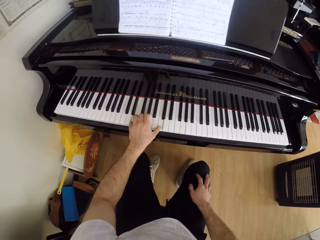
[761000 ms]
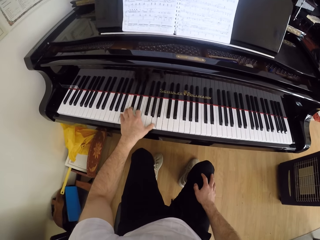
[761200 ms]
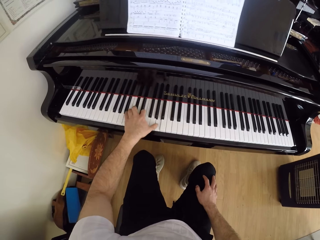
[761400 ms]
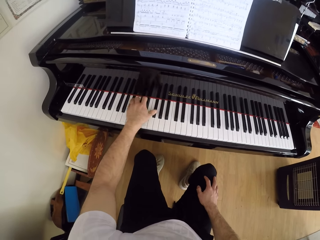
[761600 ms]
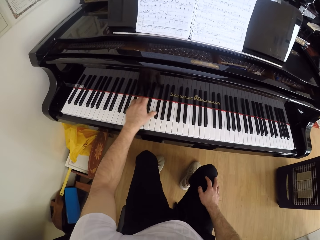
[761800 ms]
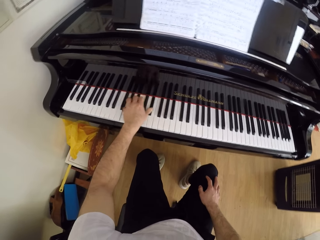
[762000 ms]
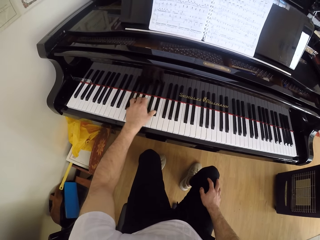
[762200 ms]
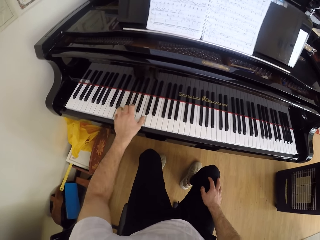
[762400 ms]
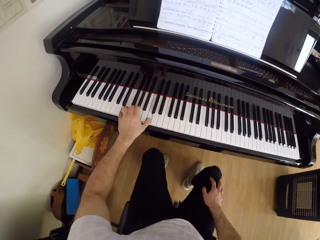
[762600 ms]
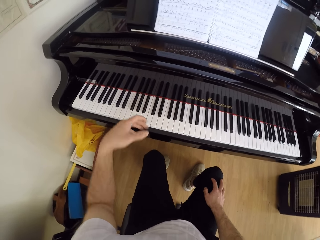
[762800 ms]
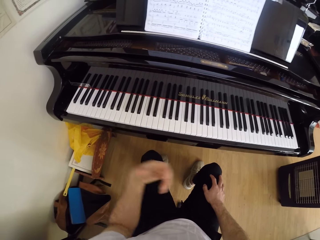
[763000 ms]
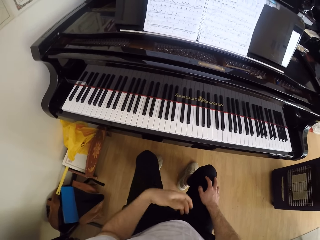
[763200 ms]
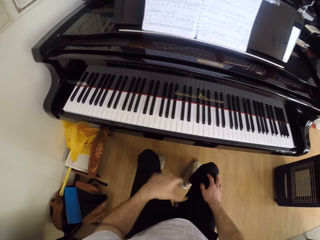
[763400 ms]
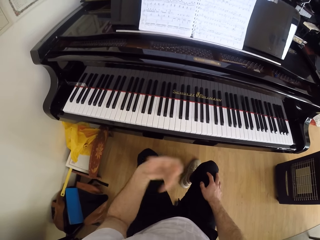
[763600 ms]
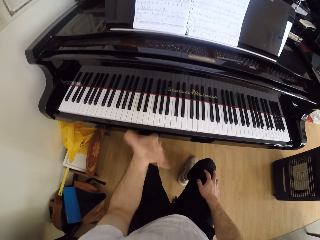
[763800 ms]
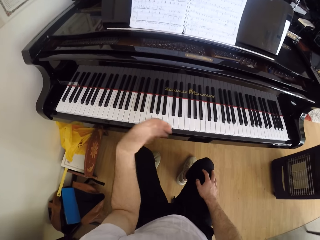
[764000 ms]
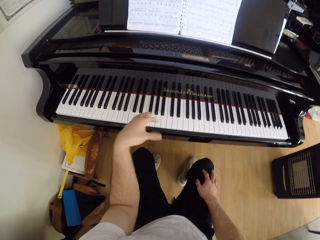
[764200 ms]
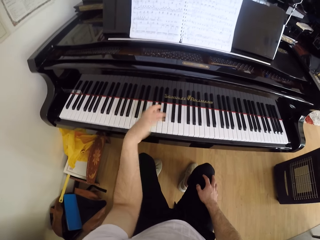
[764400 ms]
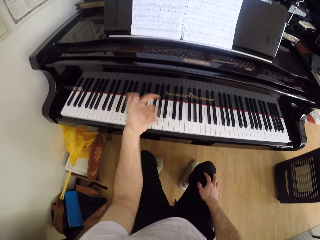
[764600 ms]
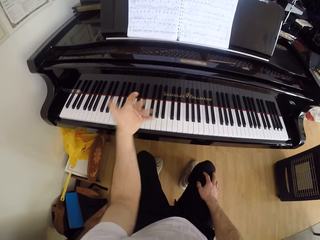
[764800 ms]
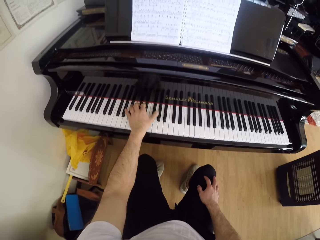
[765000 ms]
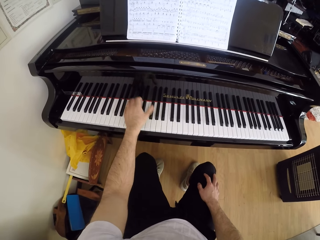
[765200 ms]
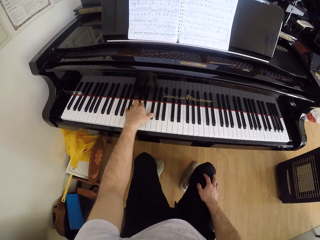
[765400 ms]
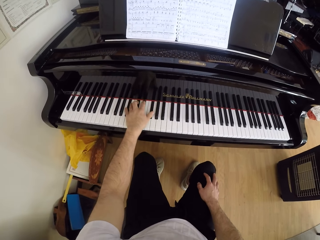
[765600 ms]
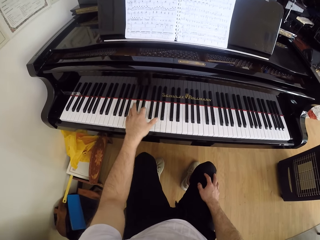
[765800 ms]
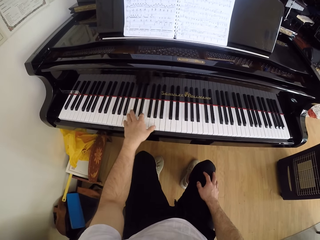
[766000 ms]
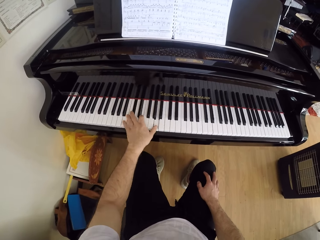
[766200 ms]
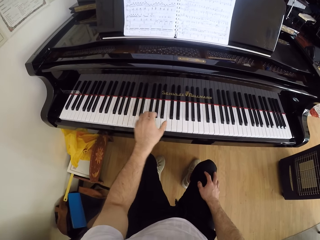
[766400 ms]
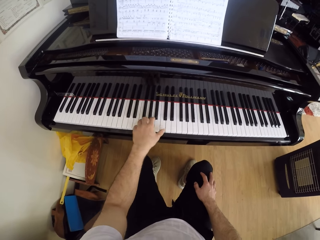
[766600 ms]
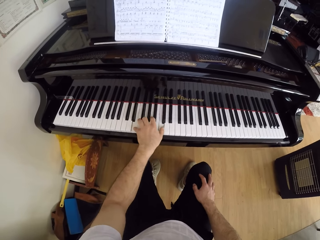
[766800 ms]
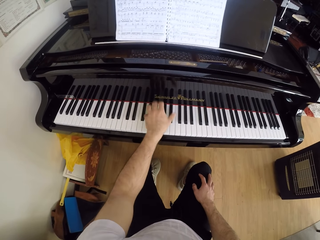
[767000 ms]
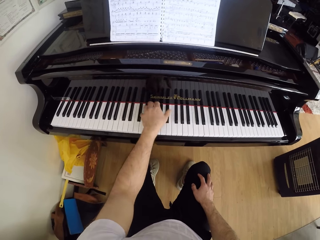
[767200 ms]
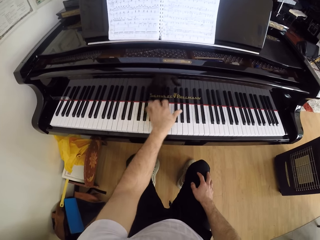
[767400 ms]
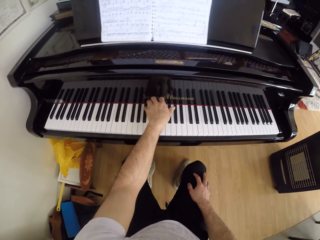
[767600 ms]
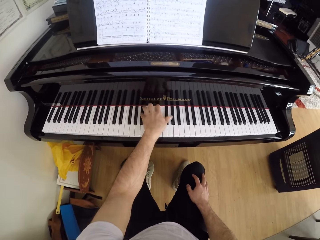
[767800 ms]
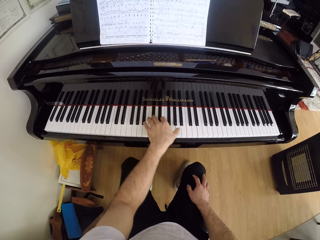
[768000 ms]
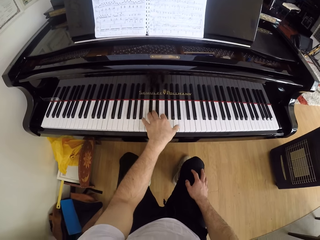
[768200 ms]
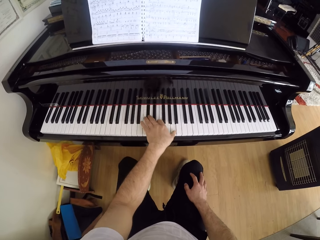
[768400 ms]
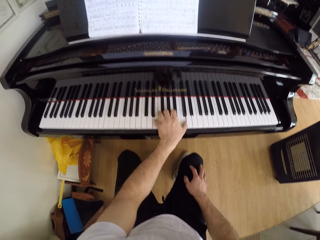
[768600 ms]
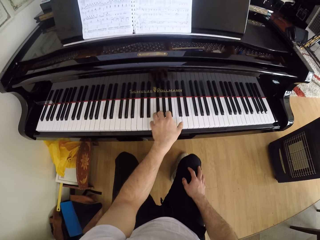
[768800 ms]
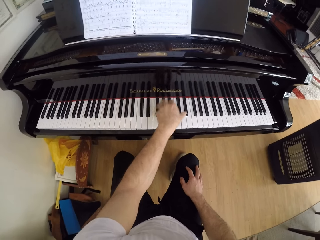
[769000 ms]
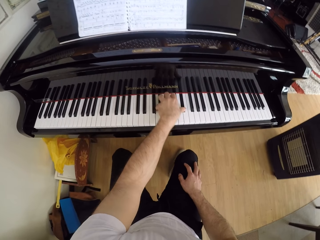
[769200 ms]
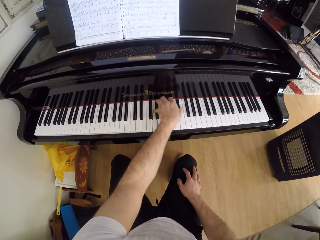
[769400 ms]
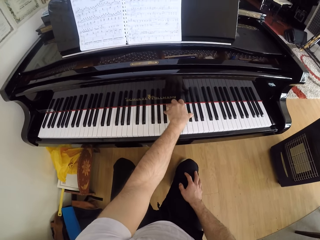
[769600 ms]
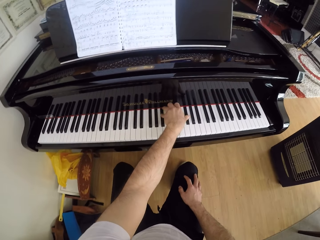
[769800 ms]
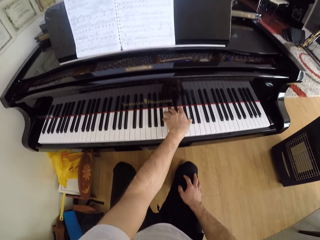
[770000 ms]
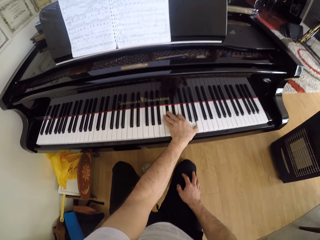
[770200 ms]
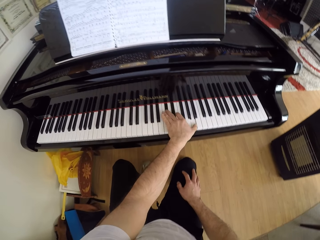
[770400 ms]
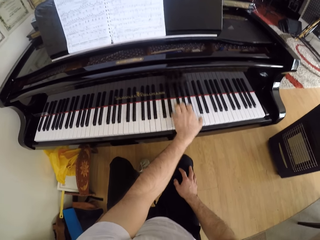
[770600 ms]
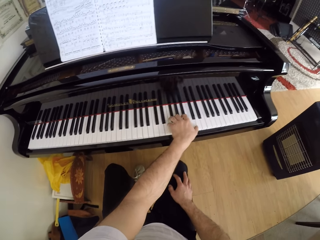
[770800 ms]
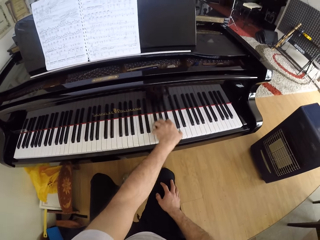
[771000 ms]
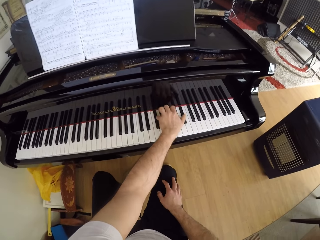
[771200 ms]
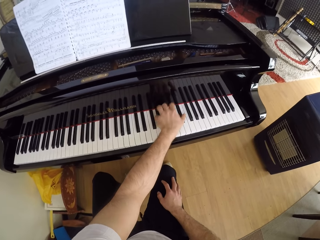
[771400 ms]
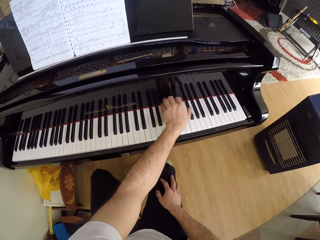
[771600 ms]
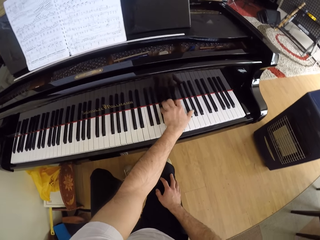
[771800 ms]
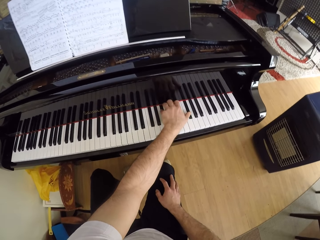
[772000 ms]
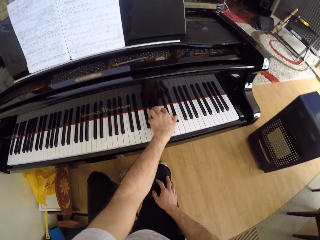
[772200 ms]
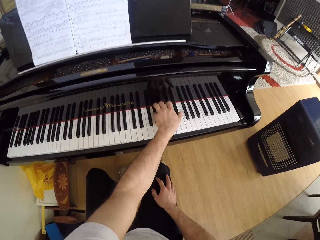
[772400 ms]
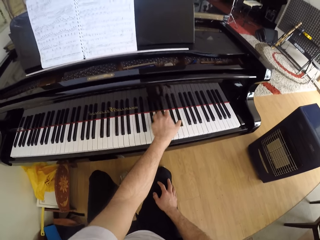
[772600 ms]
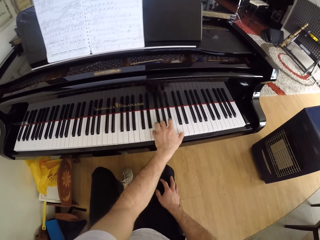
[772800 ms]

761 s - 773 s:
The camera wearer wiggles his left hand. He plays the piano with his left hand.

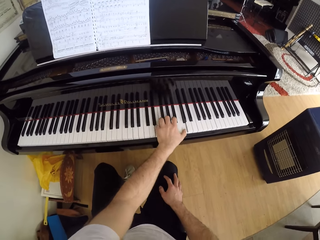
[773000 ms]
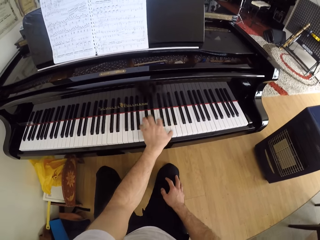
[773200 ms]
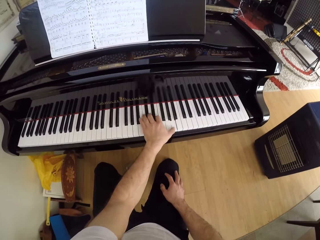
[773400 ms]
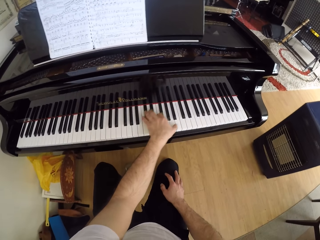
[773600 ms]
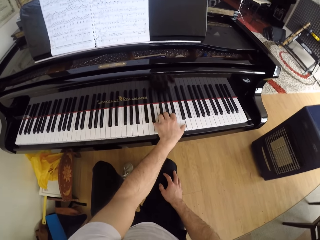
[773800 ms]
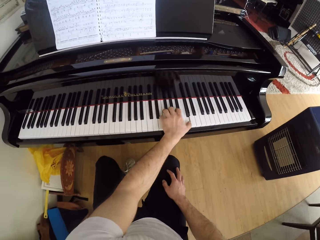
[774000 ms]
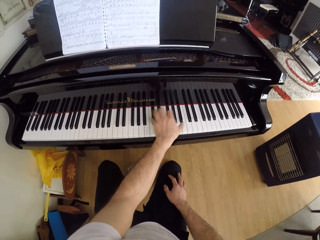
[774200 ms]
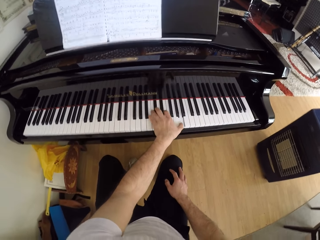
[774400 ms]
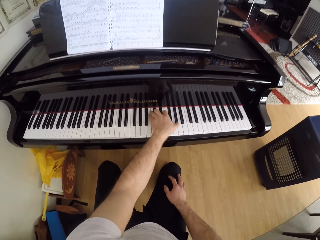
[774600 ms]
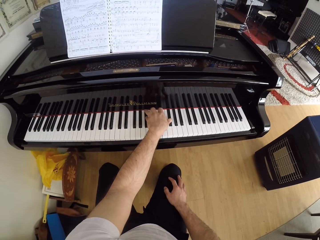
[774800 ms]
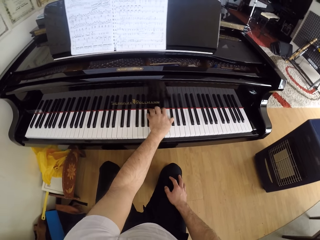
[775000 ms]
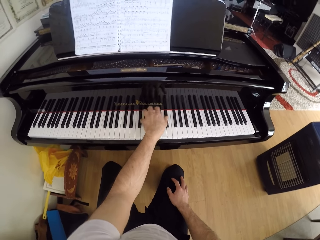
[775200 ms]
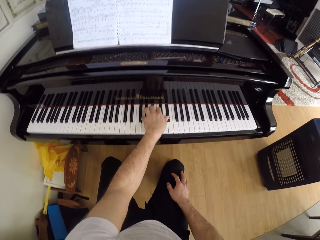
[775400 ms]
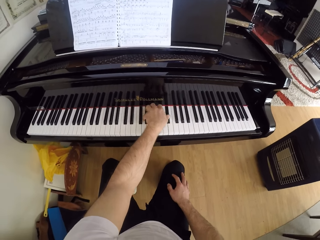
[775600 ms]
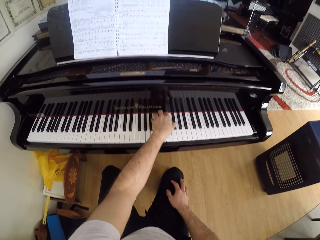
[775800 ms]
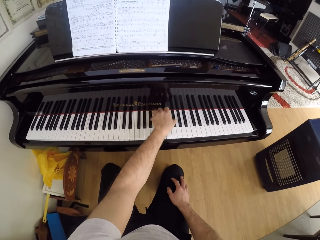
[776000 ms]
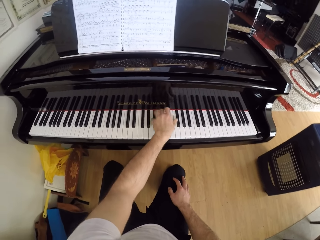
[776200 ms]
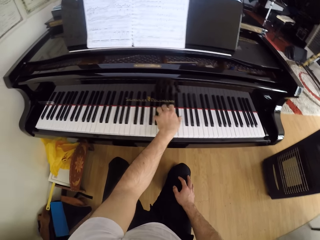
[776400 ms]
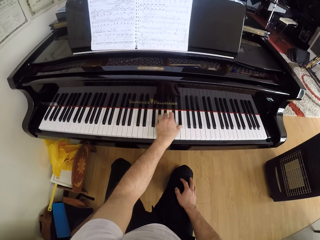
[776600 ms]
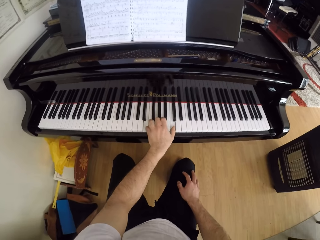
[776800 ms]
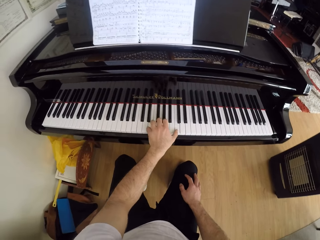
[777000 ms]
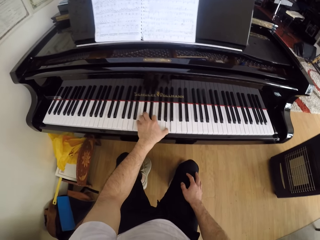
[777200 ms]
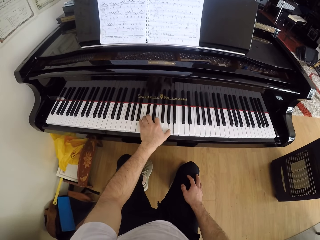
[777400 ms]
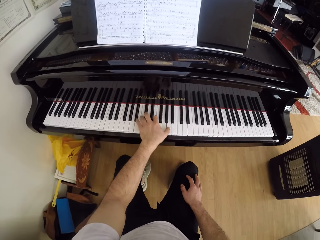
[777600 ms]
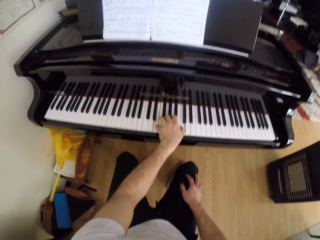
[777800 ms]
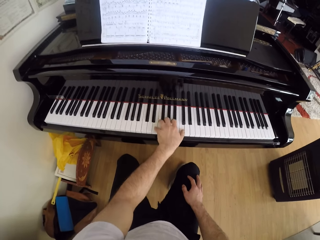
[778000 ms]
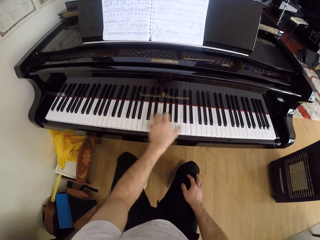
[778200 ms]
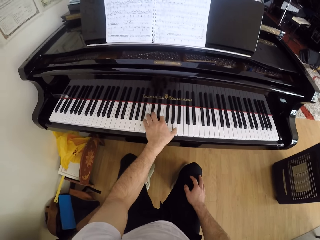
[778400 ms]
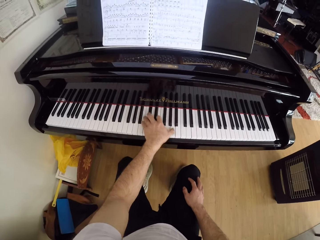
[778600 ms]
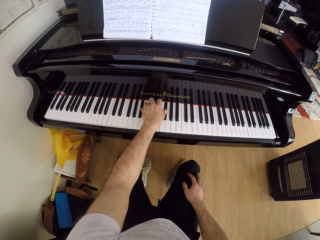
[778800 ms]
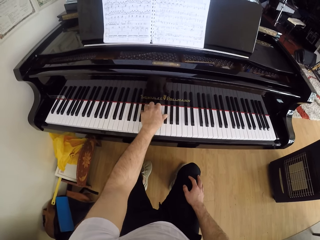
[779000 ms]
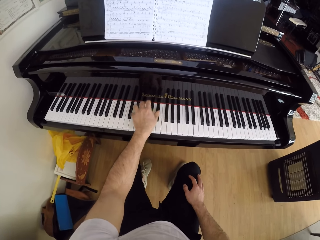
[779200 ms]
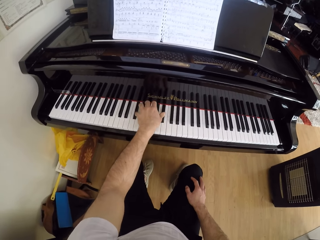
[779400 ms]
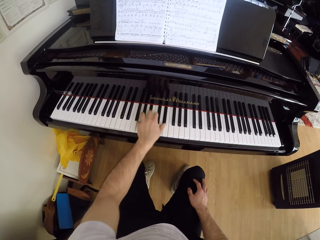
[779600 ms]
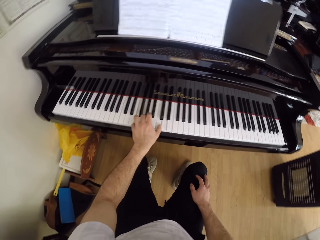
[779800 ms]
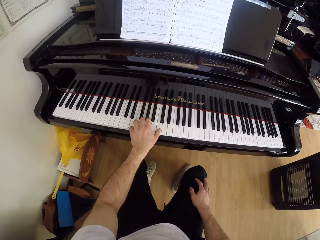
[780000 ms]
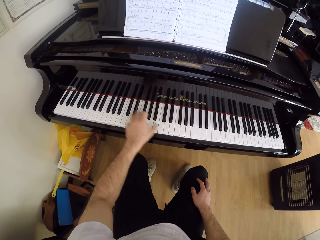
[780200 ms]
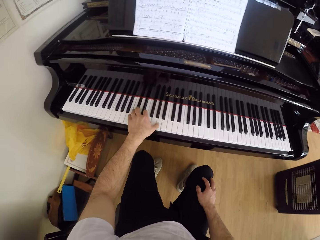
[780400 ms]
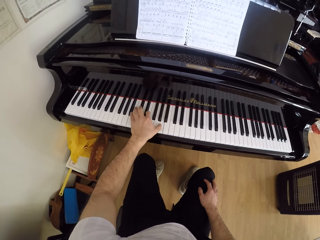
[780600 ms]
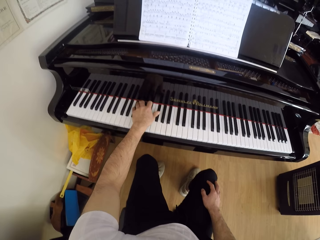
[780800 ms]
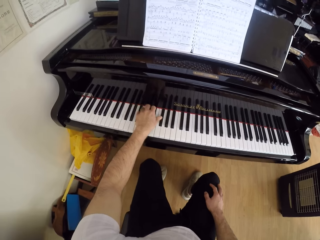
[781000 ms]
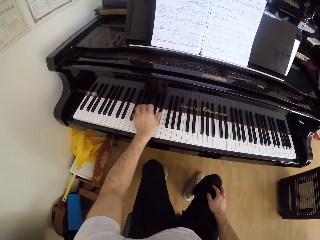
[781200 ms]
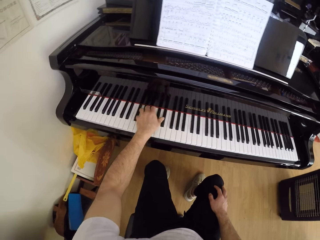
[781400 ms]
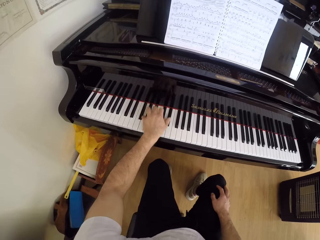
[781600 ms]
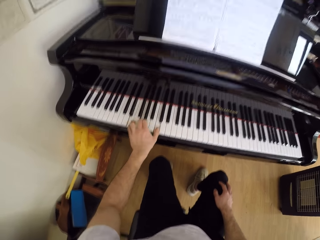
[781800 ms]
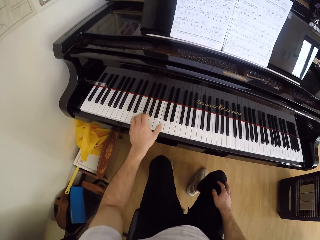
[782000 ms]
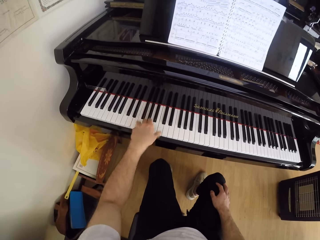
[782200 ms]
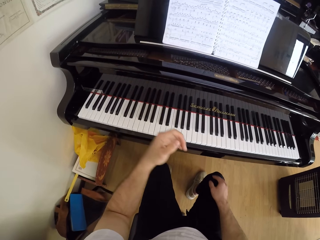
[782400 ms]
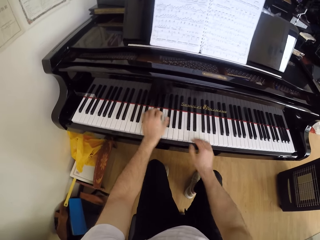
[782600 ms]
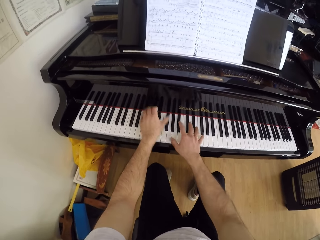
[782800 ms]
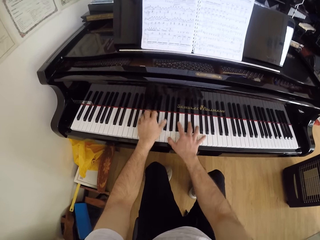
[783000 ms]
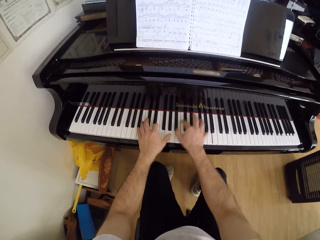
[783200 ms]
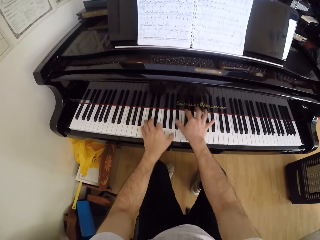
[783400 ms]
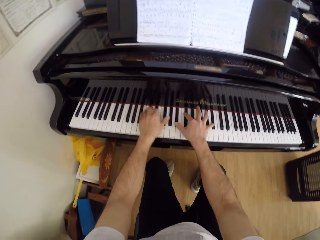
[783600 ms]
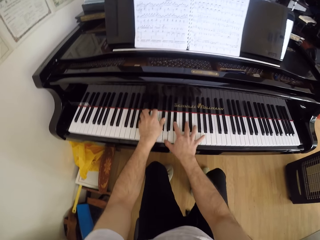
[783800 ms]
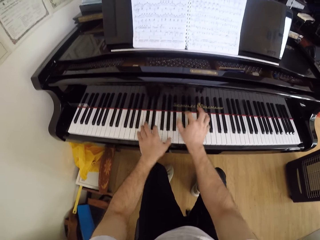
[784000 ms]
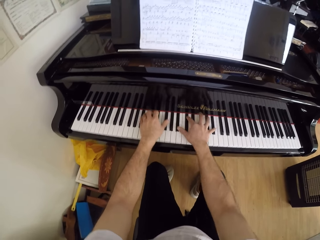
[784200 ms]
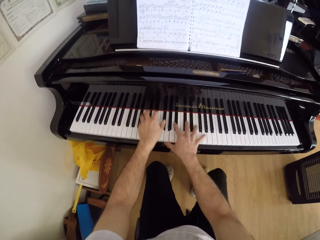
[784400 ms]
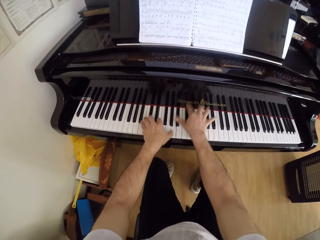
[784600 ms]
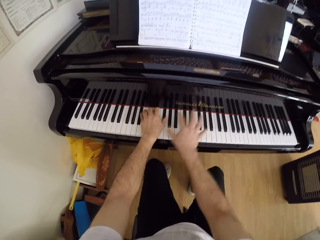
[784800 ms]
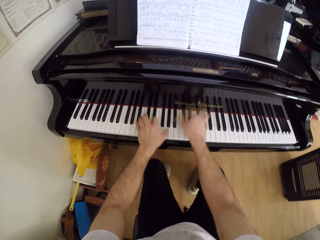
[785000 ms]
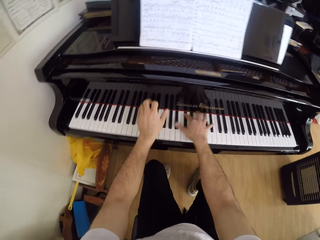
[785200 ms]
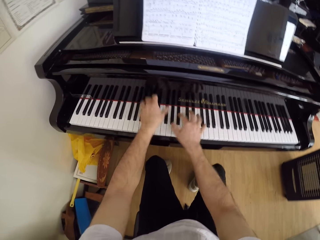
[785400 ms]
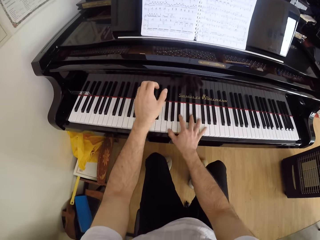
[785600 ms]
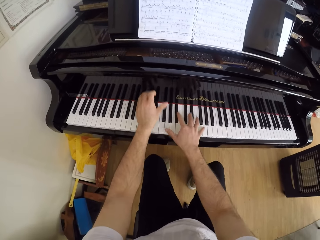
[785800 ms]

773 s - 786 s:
The camera wearer plays the piano with both hands.
